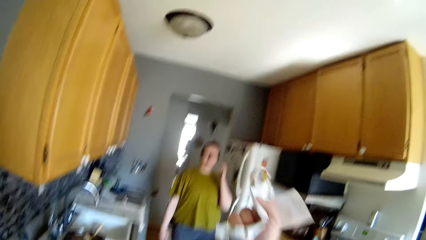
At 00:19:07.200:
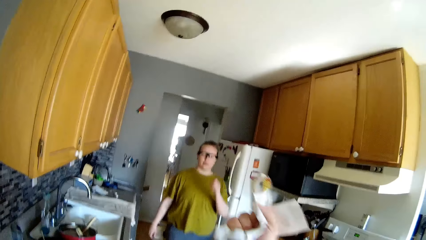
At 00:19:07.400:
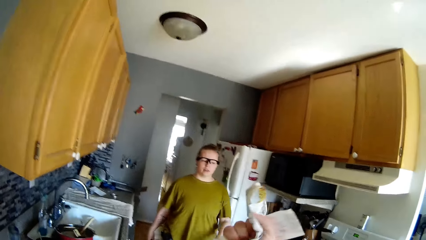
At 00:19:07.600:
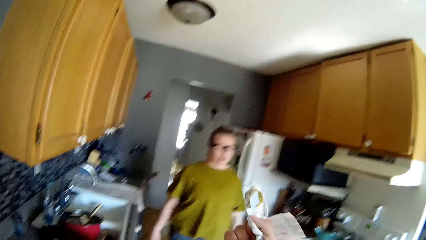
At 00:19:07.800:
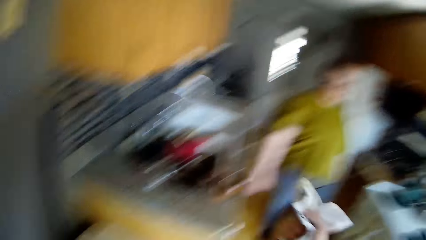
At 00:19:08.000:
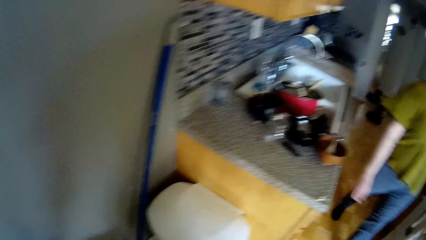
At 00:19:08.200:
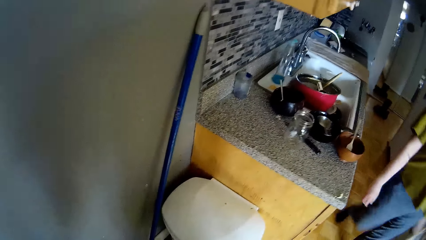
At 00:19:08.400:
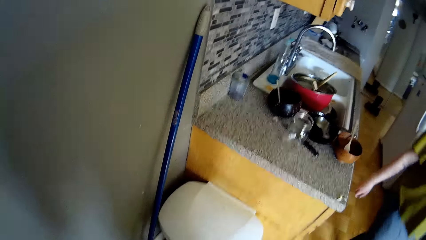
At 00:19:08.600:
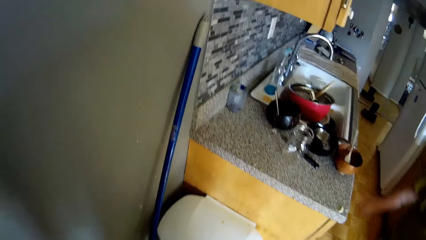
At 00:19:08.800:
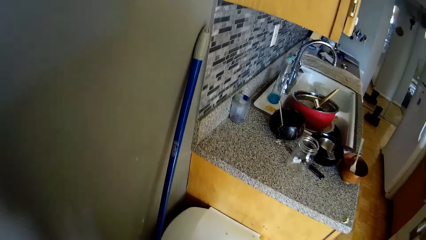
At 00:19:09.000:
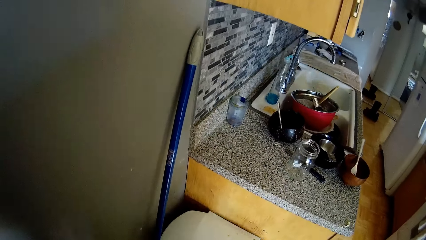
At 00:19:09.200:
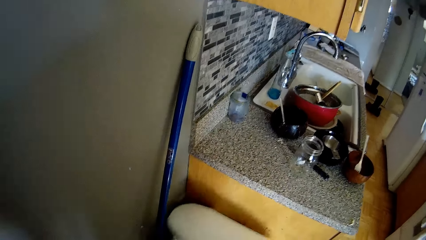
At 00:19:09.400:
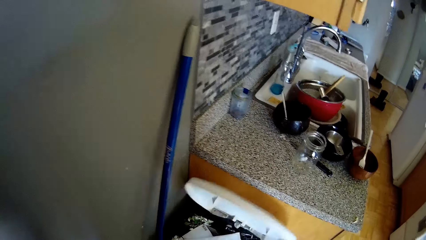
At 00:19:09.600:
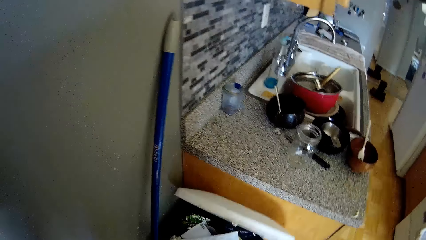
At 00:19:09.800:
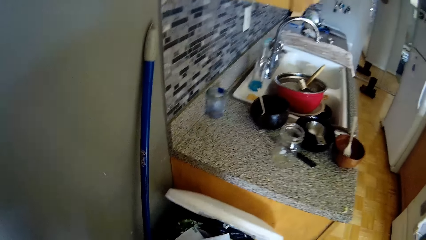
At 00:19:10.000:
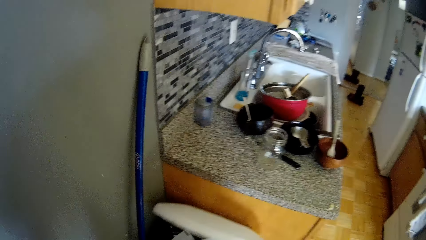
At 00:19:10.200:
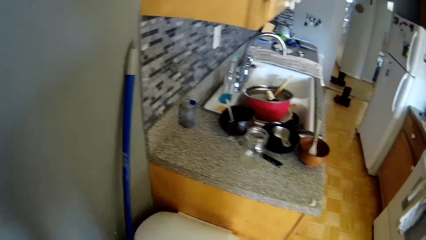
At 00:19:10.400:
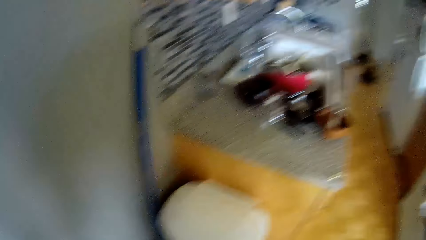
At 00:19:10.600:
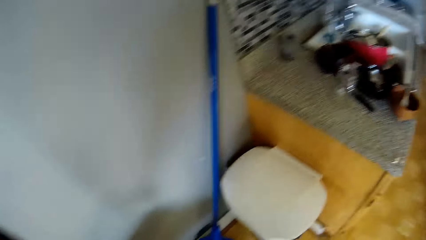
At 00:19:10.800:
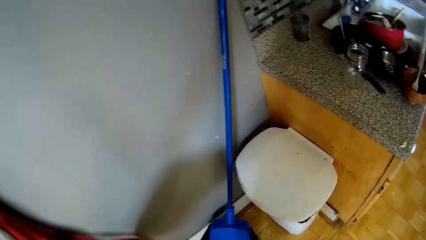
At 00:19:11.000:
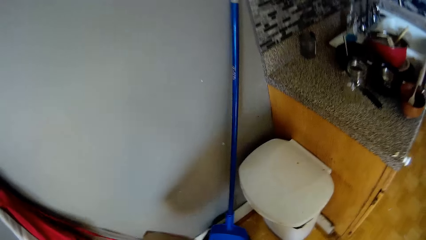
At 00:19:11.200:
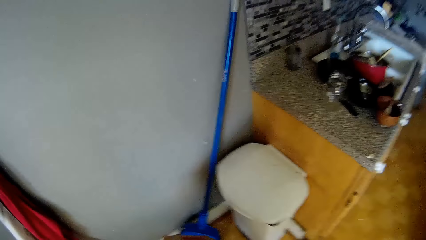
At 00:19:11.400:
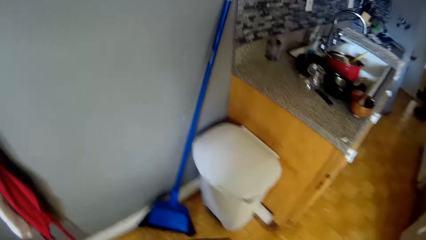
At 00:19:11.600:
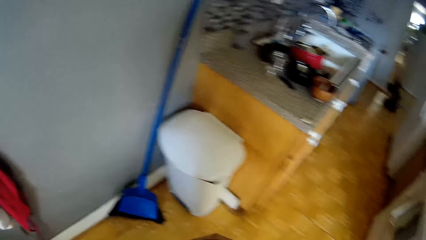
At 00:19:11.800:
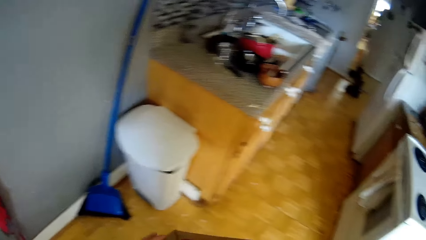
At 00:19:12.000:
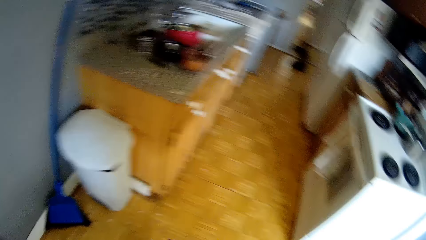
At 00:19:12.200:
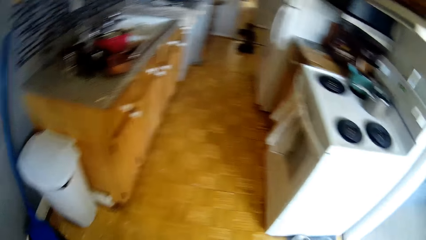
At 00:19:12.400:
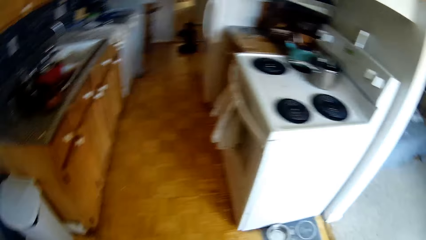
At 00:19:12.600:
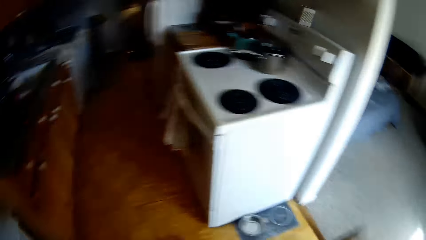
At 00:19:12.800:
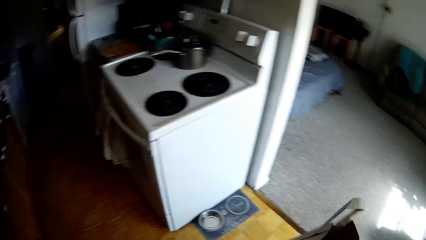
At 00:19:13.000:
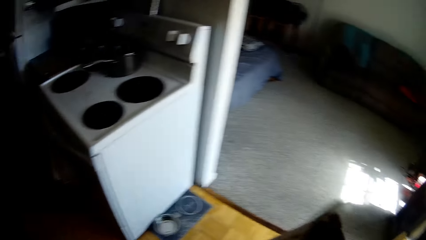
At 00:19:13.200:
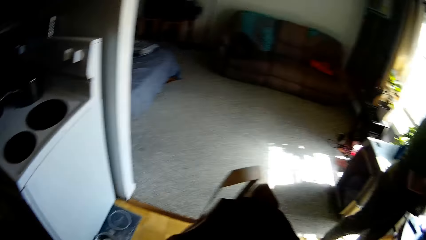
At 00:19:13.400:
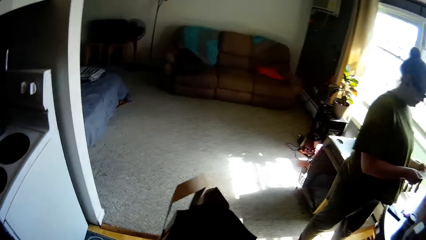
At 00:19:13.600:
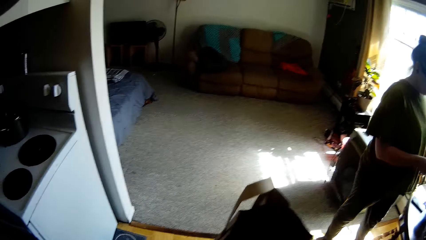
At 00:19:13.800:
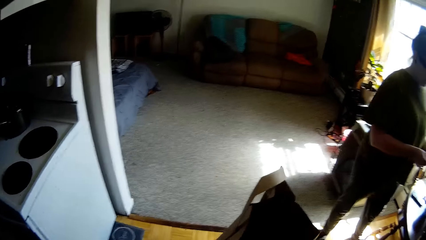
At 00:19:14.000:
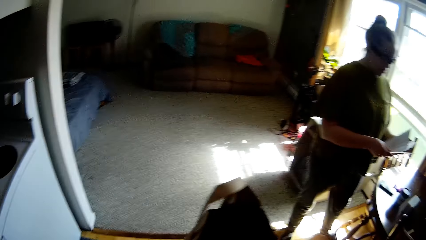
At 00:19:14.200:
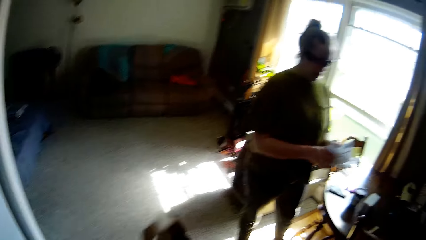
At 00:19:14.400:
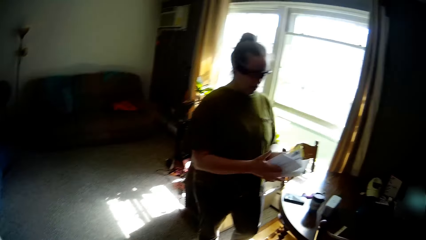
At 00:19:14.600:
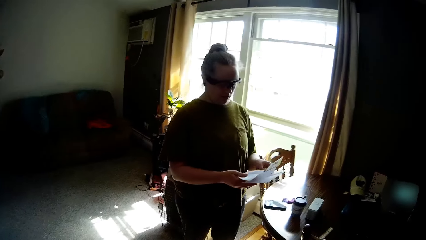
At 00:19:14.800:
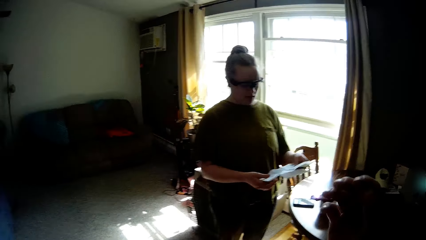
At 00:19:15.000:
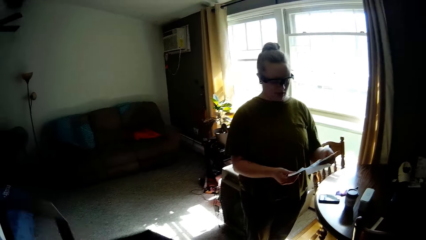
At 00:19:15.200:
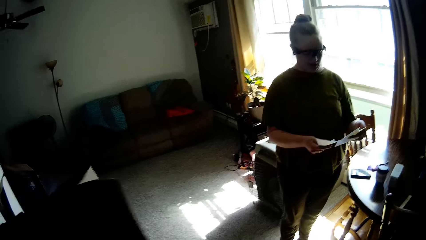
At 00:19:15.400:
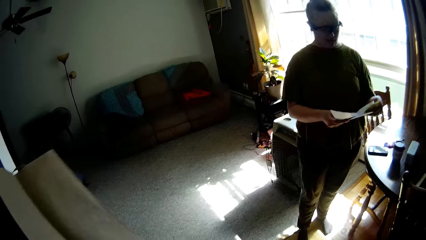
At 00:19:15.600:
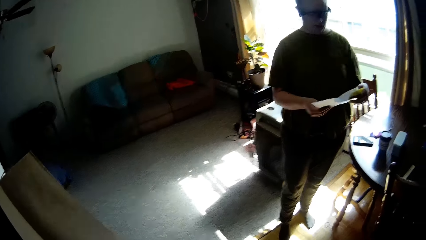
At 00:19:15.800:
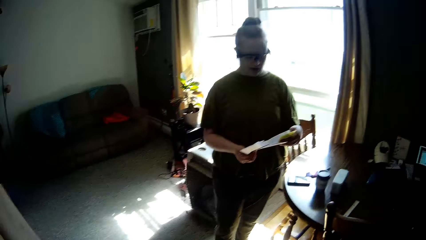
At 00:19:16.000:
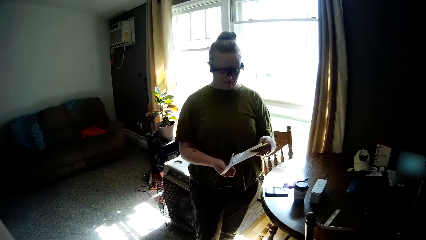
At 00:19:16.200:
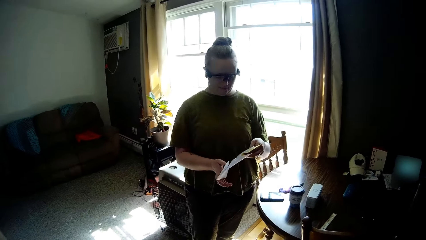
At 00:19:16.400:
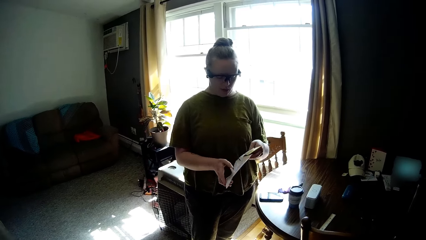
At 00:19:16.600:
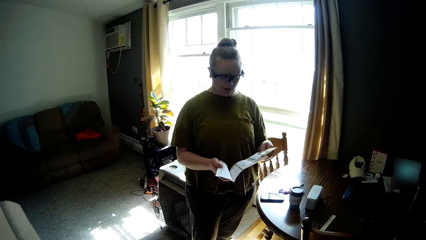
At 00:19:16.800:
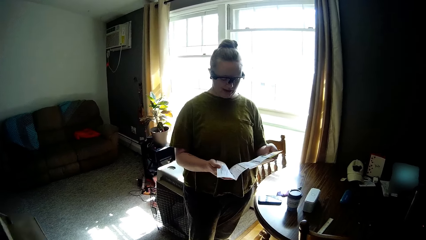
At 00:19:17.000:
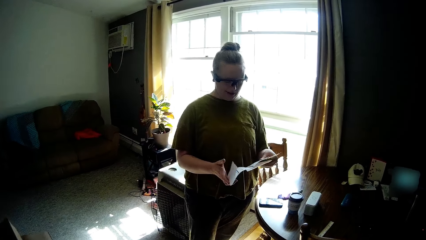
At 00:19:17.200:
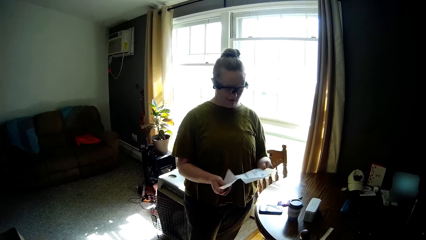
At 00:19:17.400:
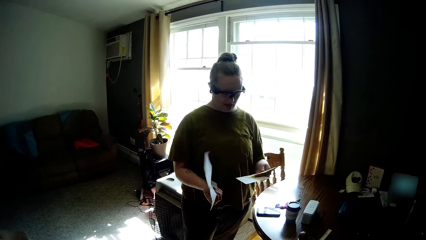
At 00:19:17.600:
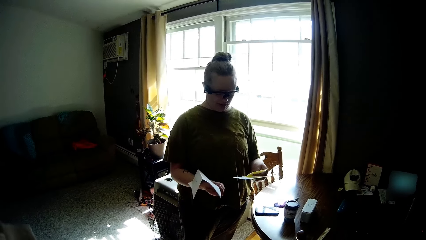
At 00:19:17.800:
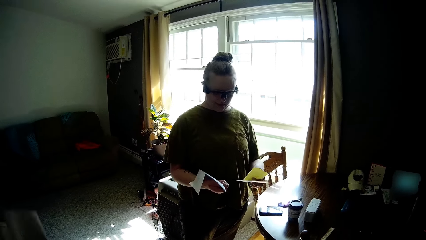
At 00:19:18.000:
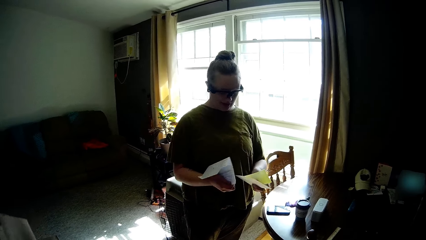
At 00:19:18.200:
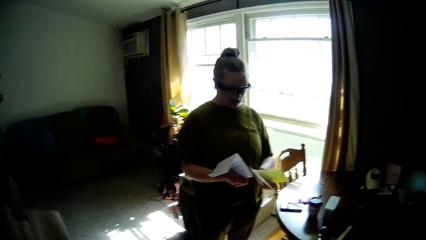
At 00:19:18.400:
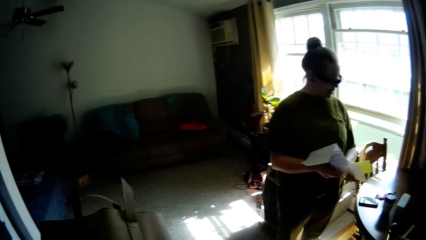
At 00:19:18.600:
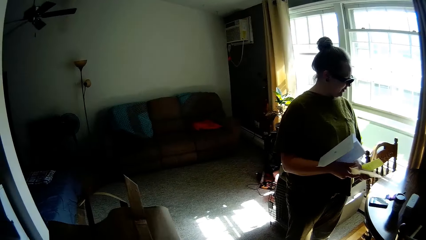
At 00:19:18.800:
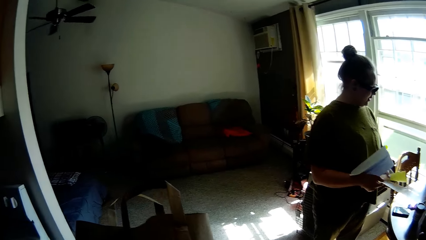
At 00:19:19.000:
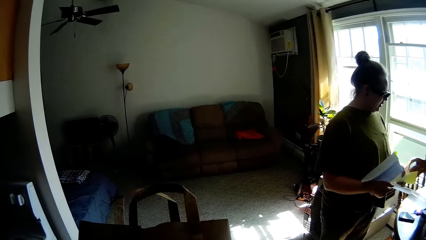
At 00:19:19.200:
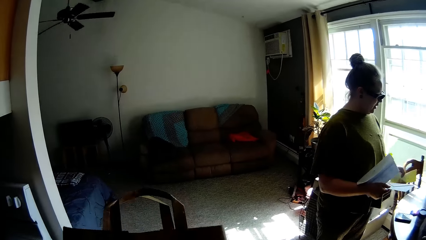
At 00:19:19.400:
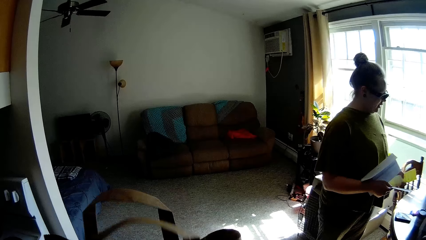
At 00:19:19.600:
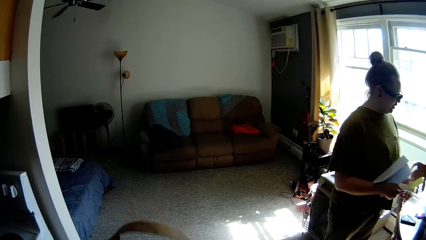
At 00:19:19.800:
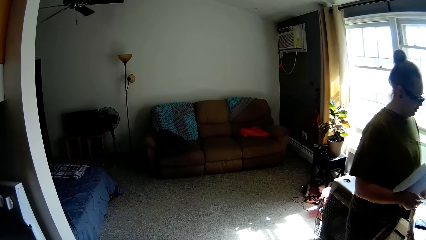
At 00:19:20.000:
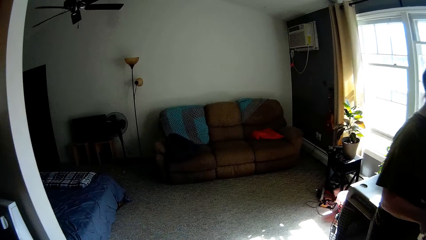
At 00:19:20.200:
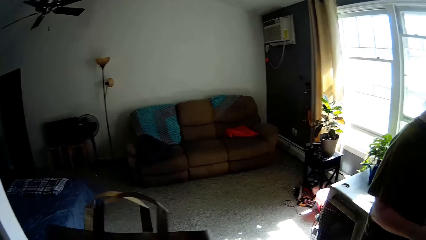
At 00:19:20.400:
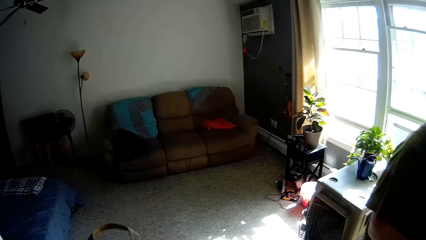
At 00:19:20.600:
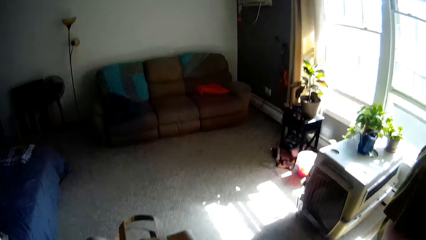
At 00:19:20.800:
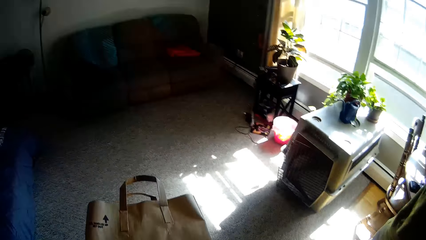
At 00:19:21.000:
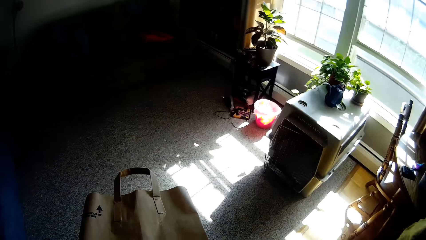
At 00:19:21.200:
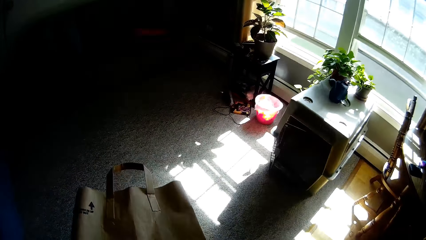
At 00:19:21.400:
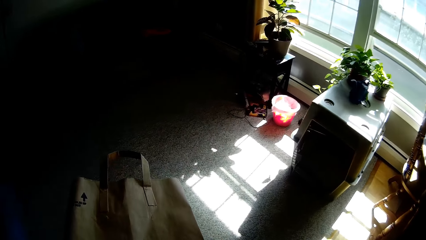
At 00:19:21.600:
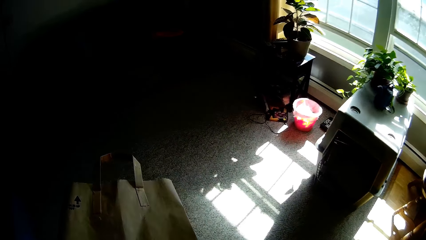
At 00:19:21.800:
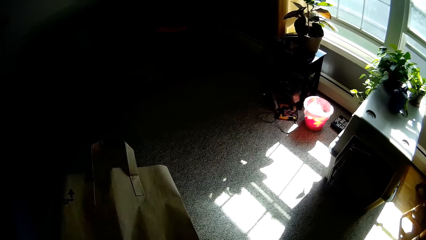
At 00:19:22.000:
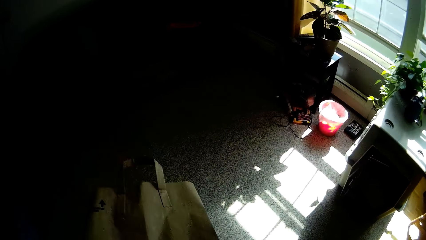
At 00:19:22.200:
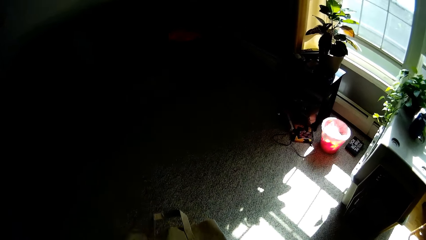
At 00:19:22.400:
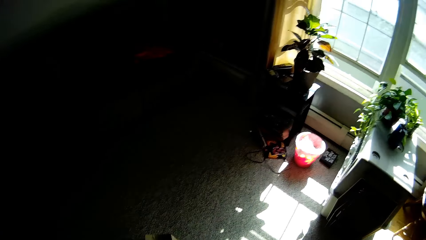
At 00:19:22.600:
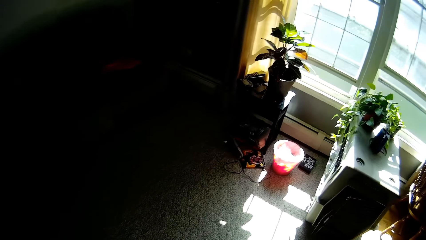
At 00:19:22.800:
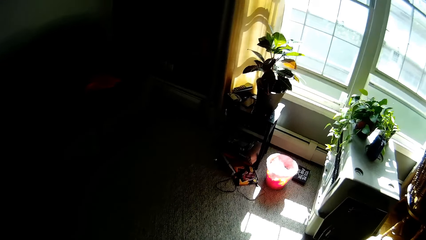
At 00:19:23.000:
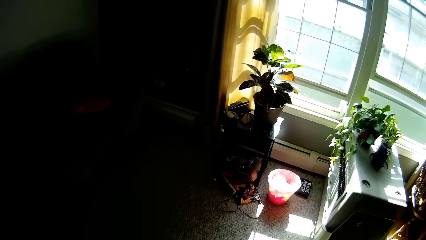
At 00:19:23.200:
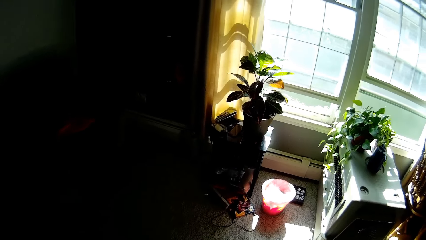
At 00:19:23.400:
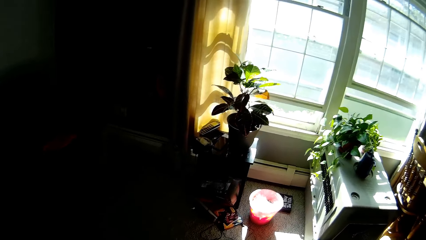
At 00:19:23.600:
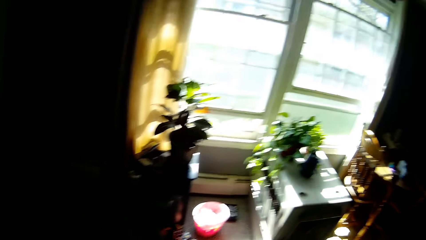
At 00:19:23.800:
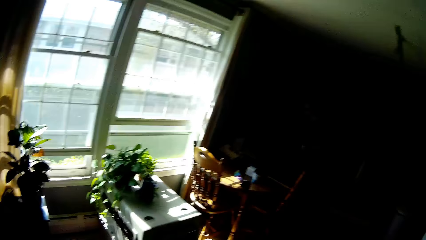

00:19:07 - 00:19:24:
The camera wearer holds a paper in his right hand. He speaks to the lady. He dumps the paper in the litter bin. The lady stands at the dining table. The camera wearer carries the carrier bag. The lady holds mail or a sheet of paper in both hands. The camera wearer folds the carrier bag. He walks in the room.
